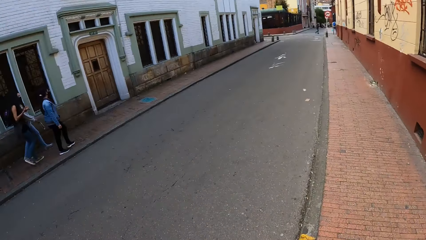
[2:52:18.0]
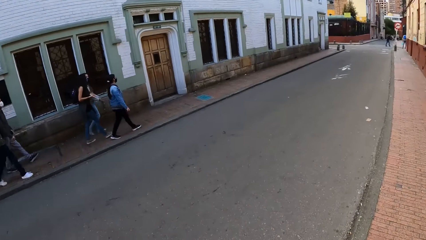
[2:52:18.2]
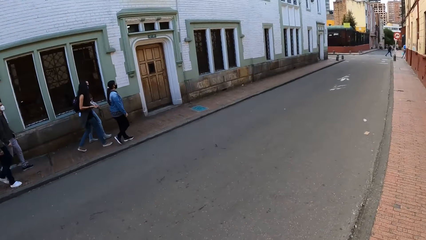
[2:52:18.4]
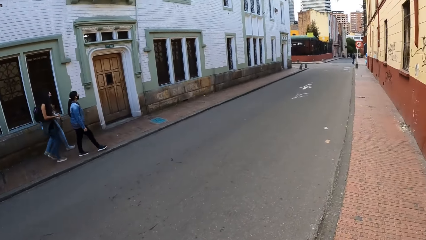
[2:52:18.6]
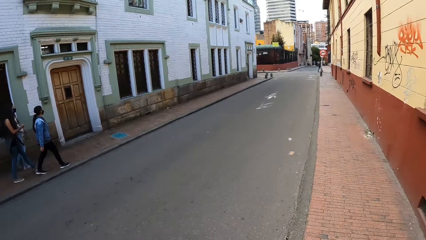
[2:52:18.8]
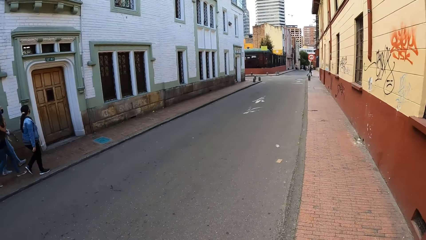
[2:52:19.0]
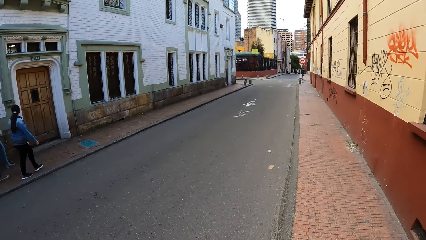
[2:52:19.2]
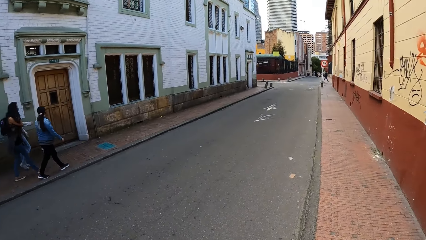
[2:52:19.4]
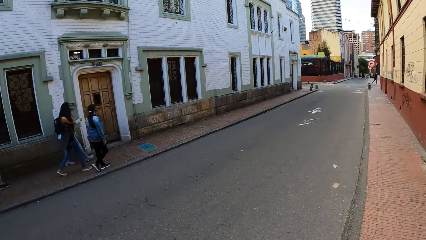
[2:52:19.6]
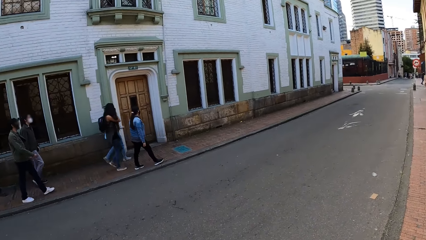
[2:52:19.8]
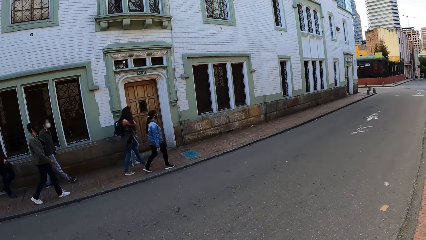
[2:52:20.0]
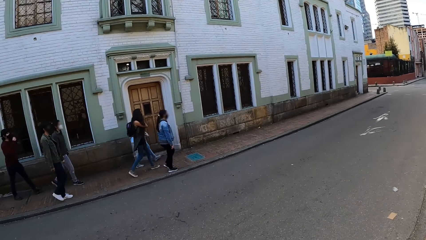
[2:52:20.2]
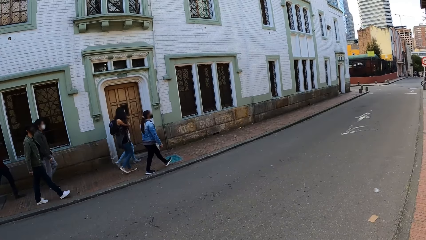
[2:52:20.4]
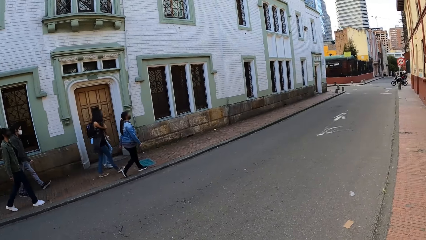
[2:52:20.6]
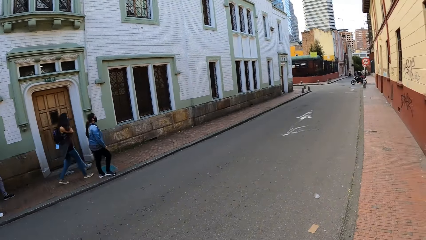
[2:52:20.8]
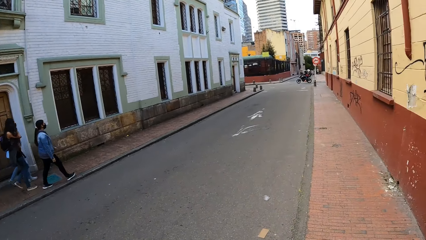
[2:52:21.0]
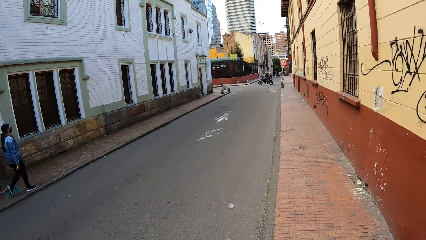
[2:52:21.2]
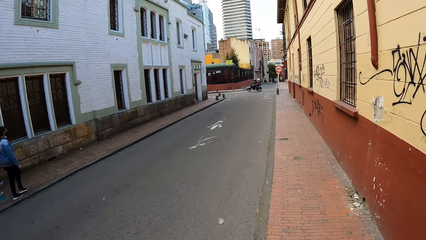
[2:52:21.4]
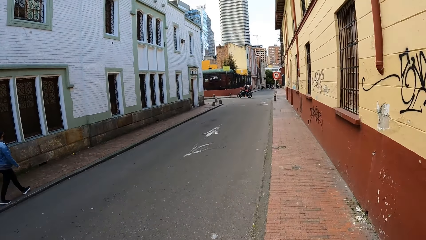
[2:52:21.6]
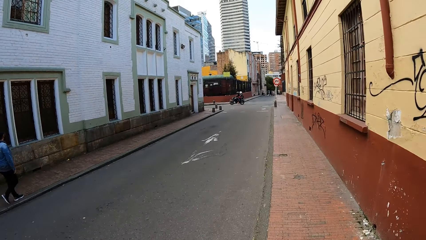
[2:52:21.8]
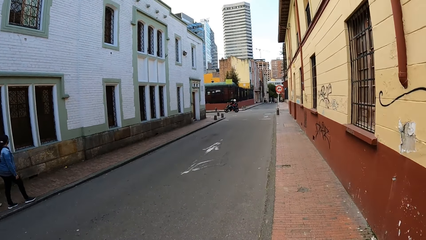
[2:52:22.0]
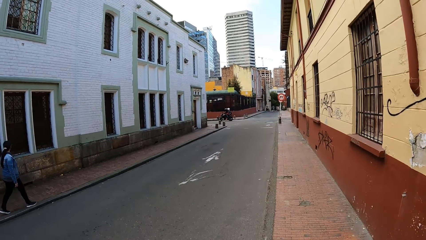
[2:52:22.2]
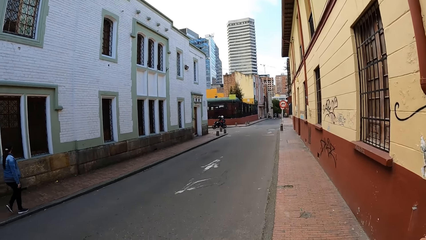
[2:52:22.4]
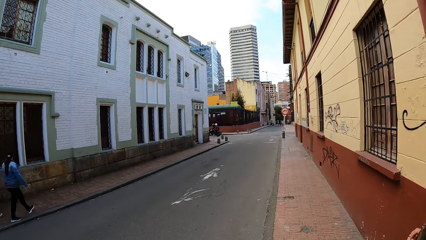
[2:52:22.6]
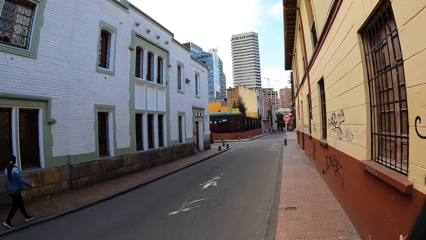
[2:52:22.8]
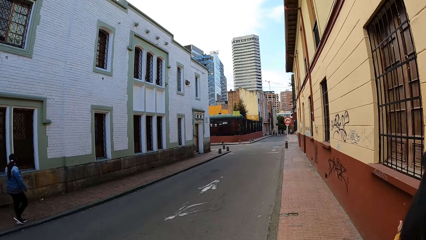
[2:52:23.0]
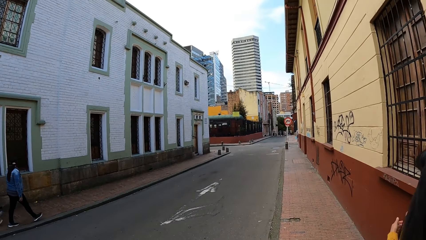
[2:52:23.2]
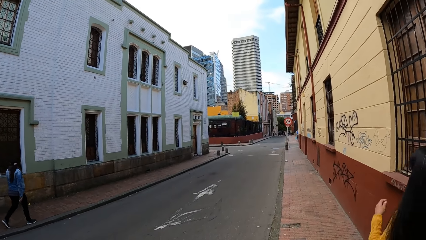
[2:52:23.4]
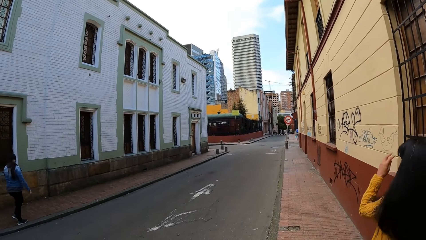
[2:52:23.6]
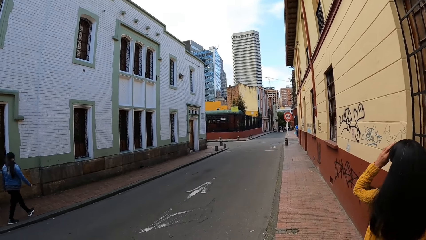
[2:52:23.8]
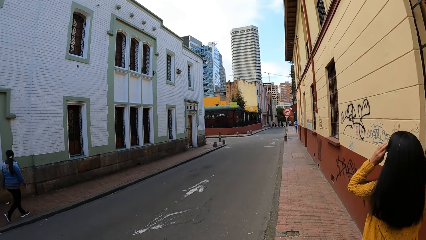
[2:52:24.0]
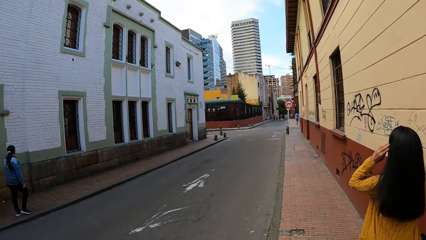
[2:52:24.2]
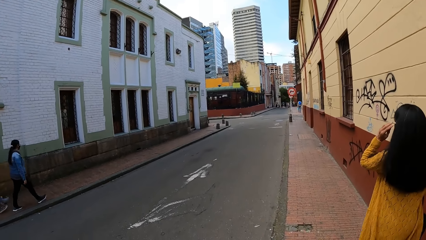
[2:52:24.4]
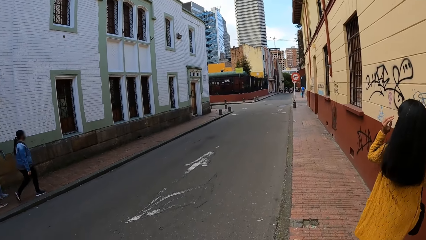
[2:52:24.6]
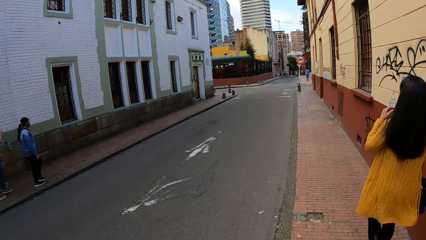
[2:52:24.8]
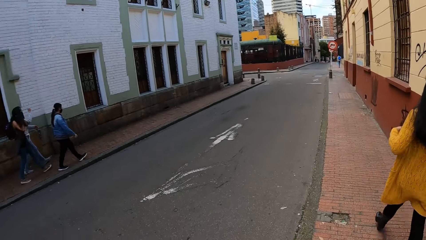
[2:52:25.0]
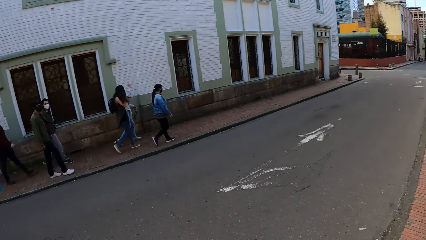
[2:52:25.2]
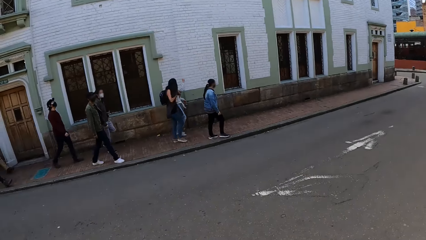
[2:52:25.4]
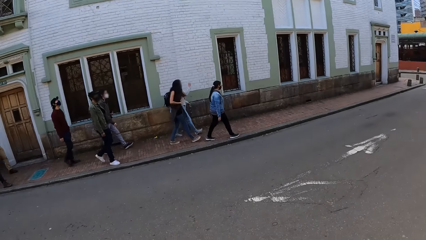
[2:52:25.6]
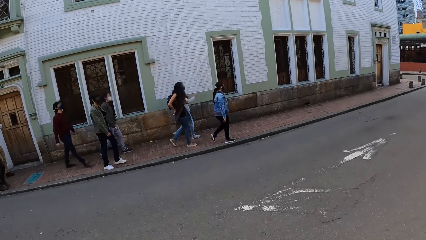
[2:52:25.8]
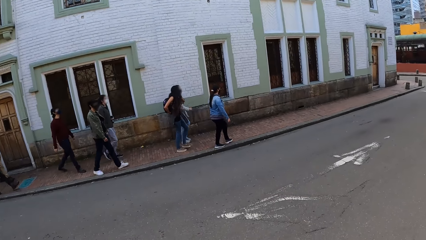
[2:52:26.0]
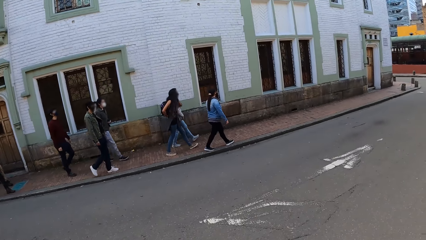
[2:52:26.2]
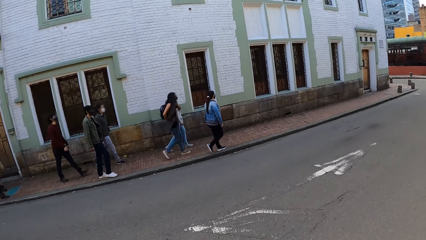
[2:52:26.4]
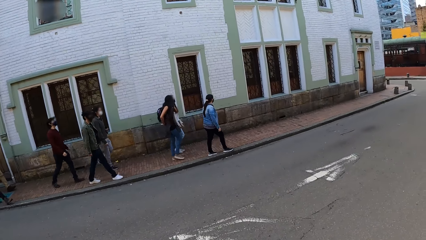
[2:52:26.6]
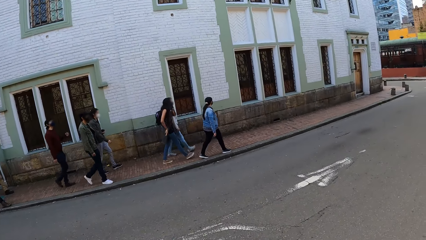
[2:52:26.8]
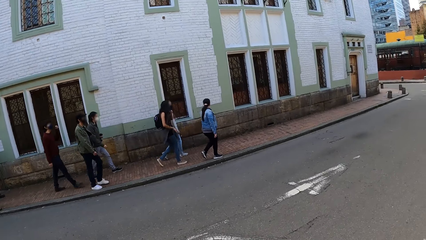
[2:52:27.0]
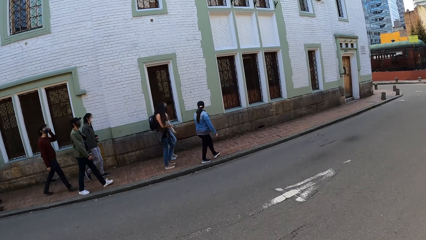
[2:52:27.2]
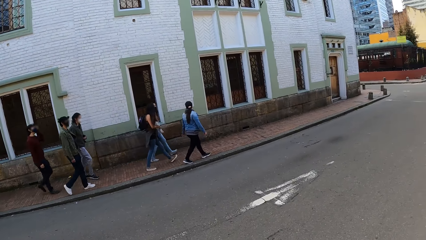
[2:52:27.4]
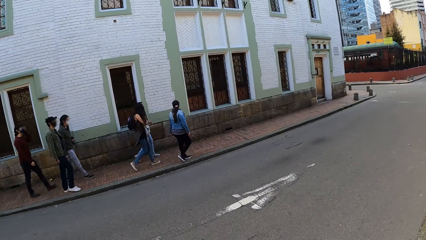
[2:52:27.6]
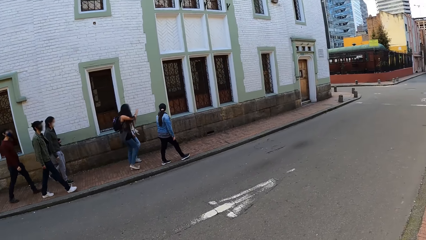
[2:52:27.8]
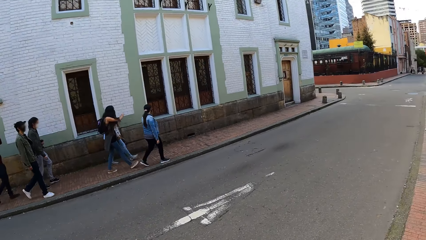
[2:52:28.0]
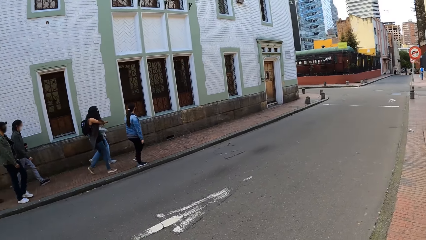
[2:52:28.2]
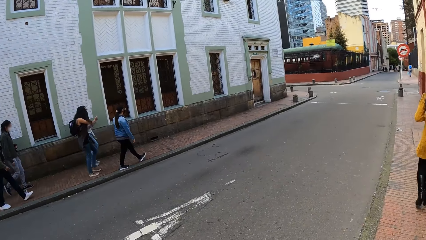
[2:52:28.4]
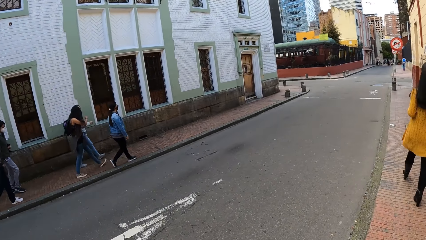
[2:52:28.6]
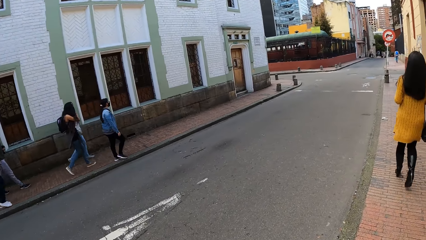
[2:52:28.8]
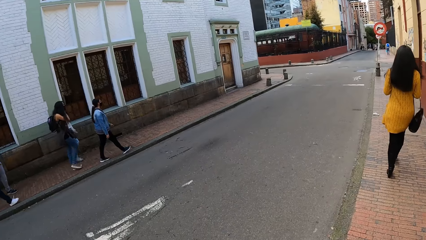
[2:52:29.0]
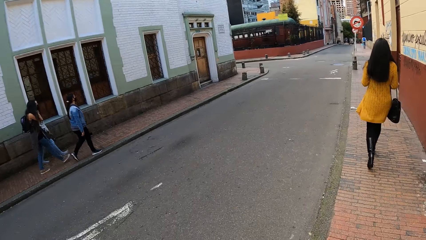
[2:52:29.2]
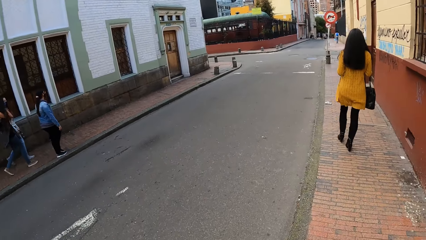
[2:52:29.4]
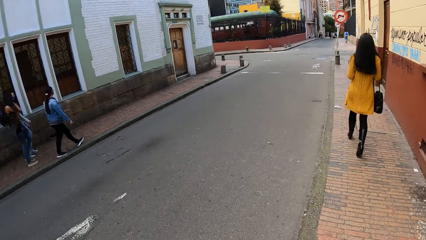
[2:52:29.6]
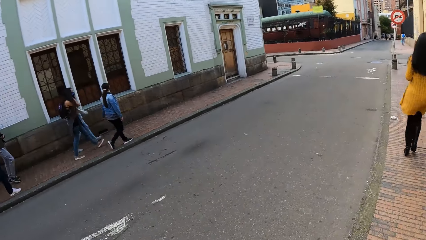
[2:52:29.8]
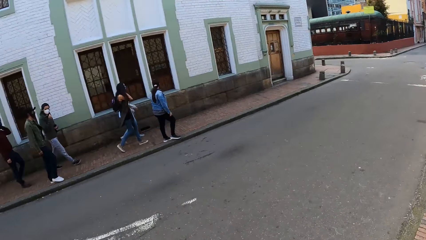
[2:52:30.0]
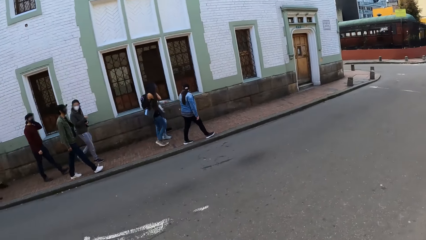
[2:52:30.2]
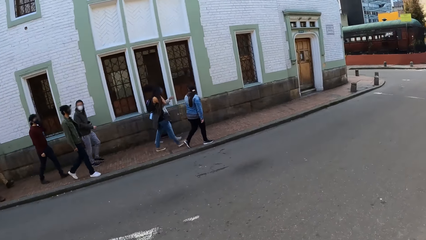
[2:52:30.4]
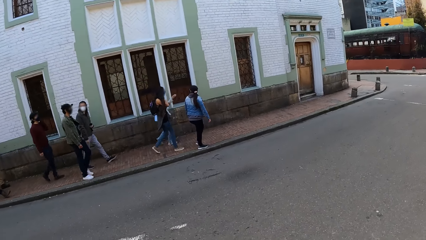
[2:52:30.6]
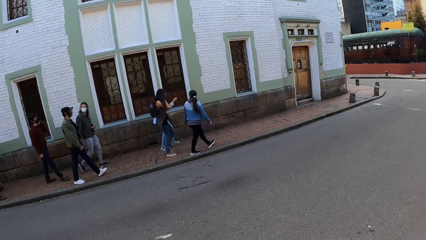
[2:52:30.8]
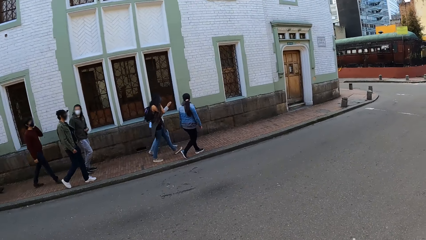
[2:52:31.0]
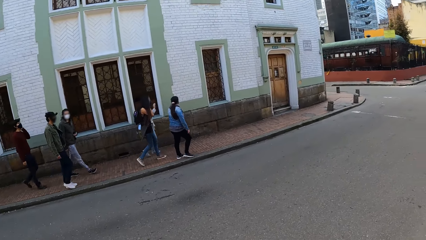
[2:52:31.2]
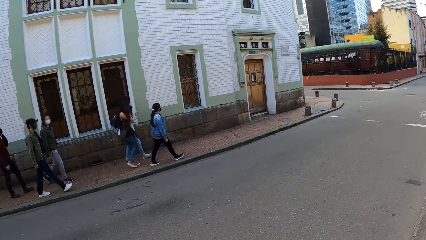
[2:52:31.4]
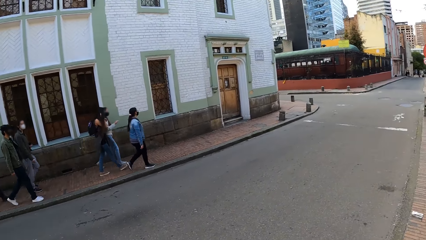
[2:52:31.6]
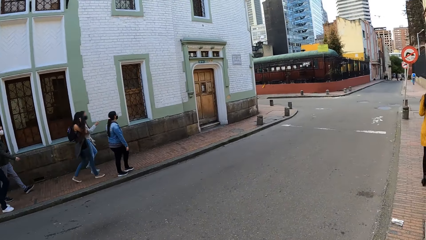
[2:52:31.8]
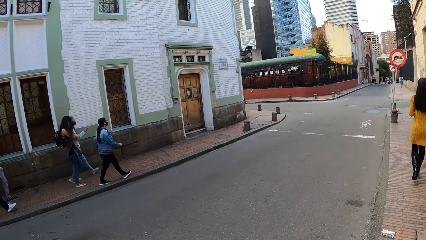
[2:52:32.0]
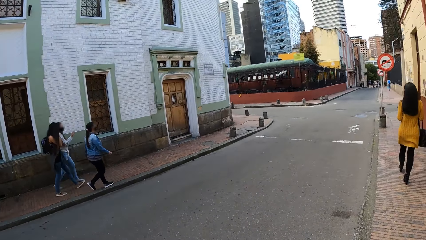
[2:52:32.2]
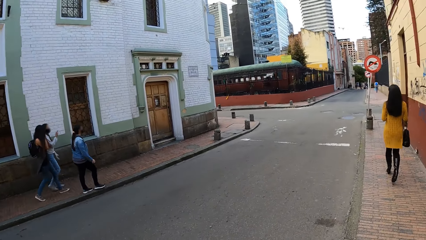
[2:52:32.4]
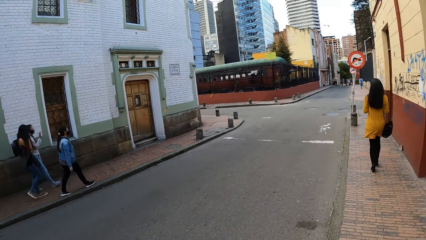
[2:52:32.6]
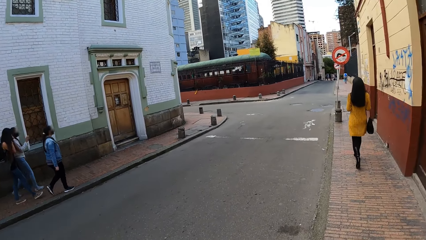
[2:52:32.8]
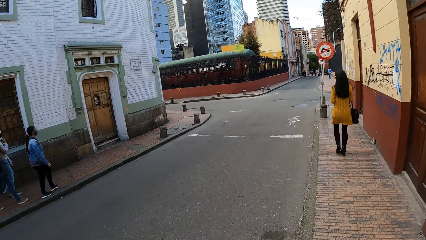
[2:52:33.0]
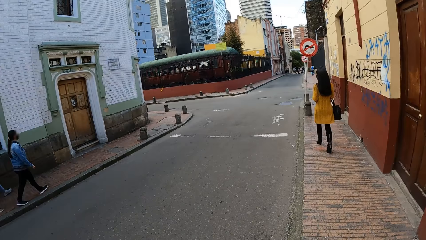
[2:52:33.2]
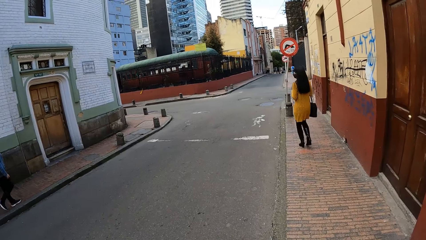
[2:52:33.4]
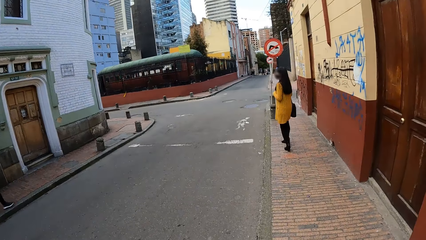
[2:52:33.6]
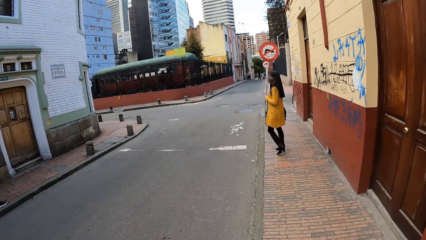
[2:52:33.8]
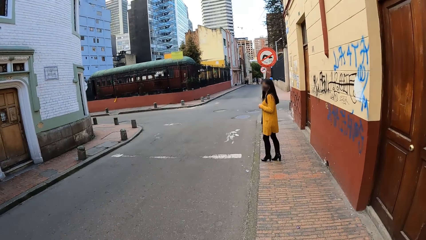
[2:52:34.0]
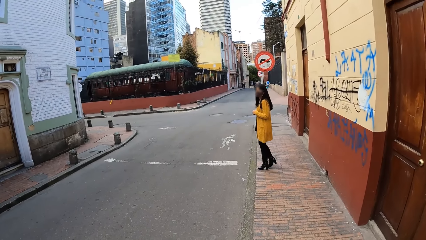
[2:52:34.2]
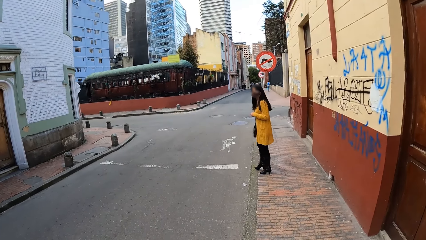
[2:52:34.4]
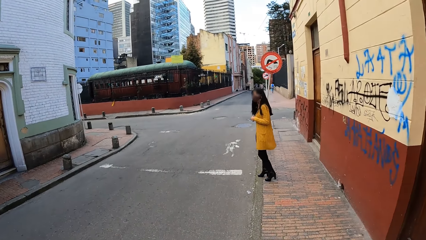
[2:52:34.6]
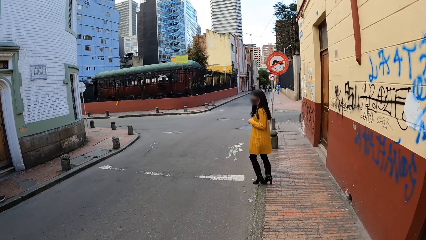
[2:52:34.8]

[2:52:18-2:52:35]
The camera wearer walks on the pavement towards the road. They look around the street. They walk on the pavement.
